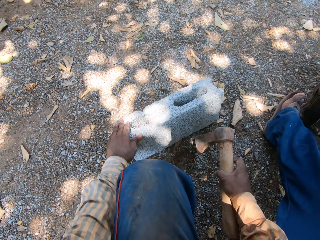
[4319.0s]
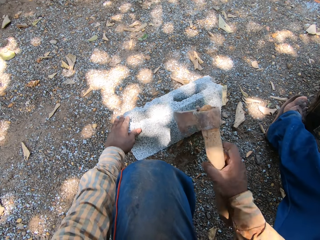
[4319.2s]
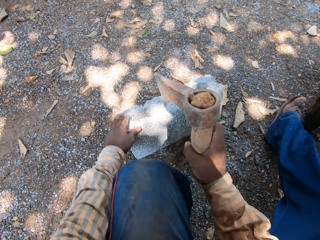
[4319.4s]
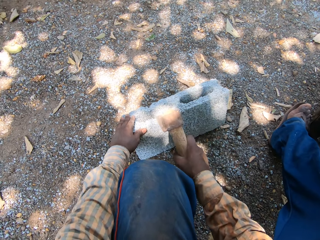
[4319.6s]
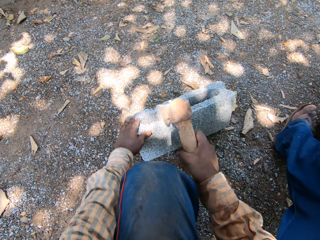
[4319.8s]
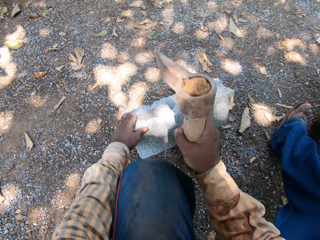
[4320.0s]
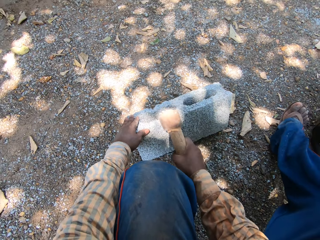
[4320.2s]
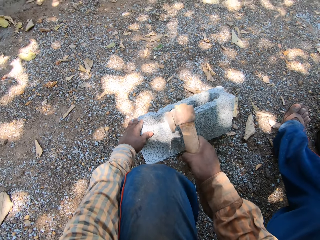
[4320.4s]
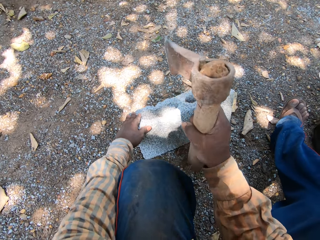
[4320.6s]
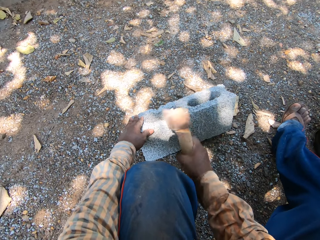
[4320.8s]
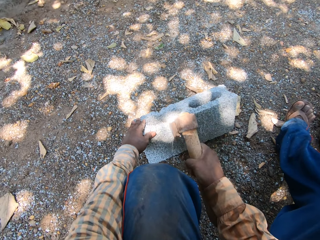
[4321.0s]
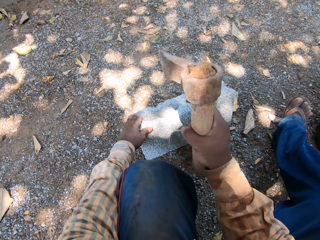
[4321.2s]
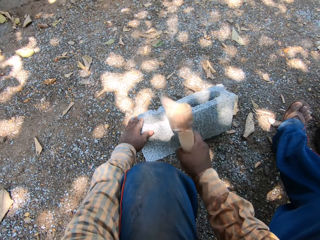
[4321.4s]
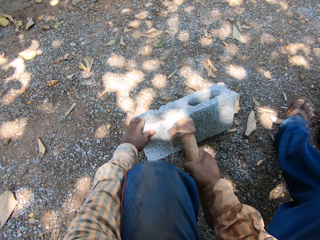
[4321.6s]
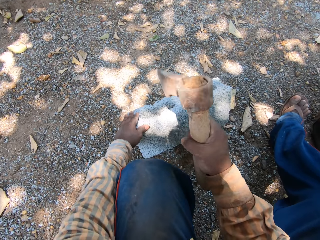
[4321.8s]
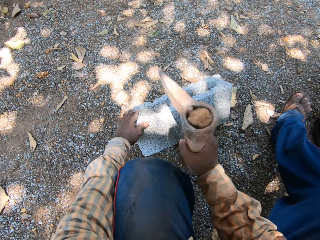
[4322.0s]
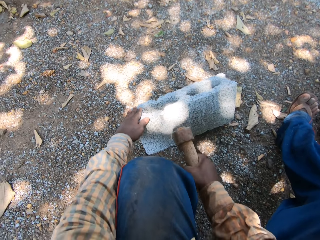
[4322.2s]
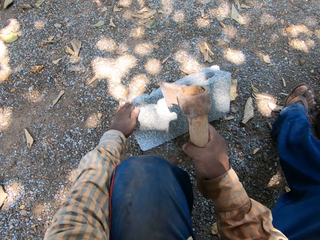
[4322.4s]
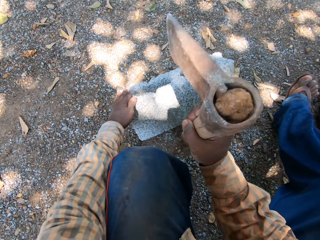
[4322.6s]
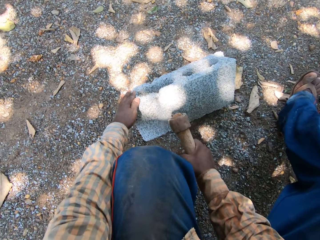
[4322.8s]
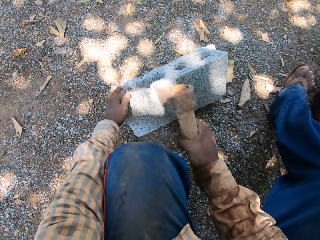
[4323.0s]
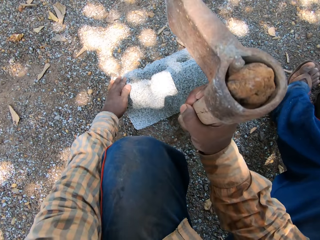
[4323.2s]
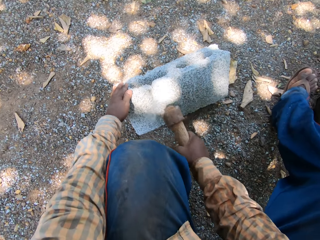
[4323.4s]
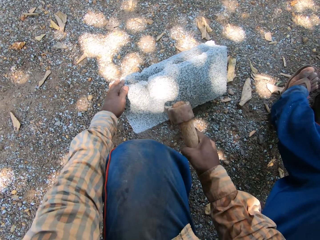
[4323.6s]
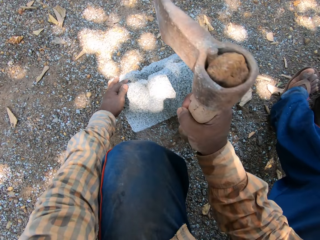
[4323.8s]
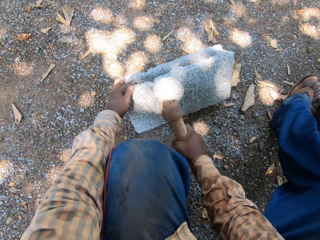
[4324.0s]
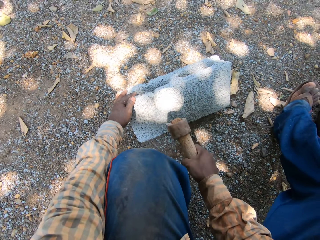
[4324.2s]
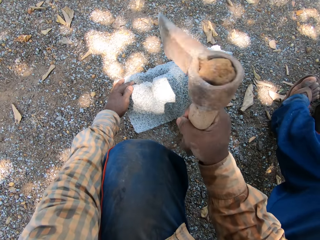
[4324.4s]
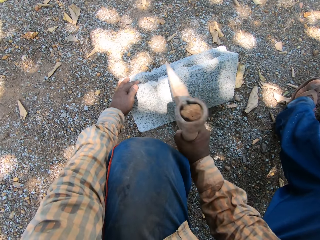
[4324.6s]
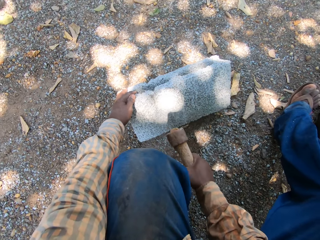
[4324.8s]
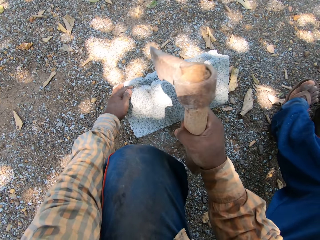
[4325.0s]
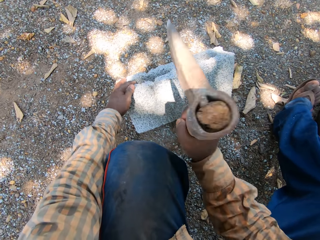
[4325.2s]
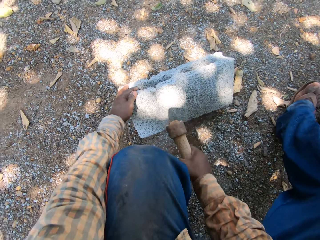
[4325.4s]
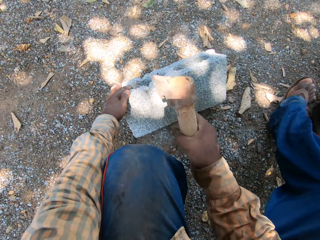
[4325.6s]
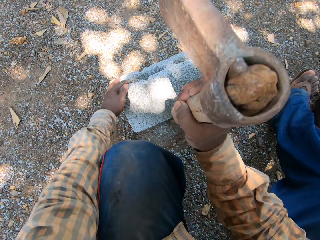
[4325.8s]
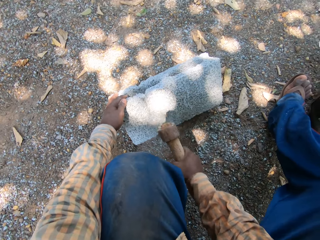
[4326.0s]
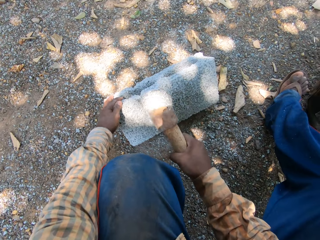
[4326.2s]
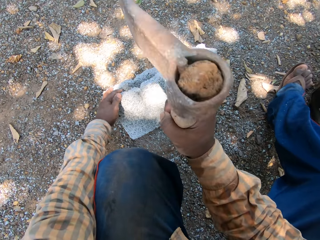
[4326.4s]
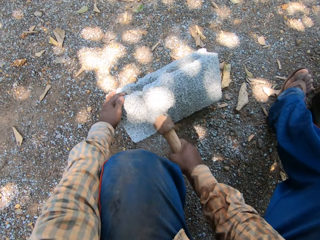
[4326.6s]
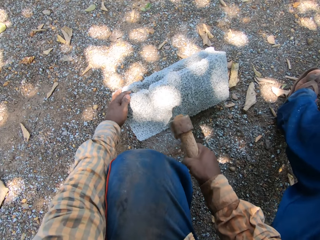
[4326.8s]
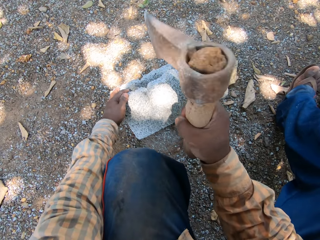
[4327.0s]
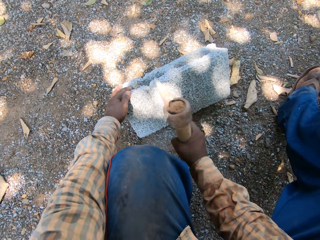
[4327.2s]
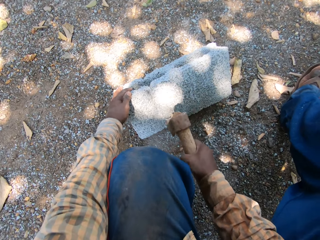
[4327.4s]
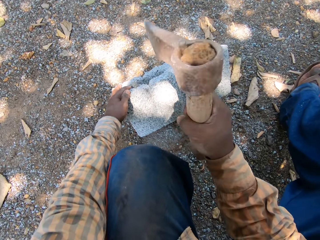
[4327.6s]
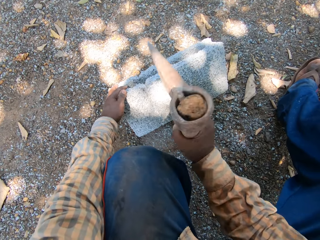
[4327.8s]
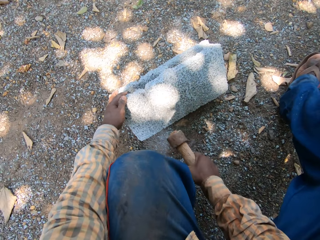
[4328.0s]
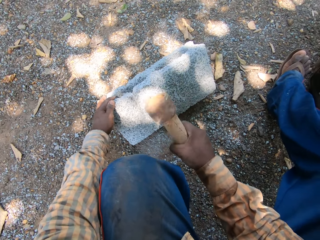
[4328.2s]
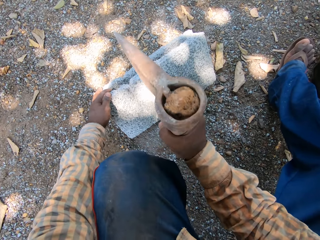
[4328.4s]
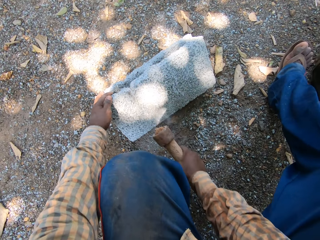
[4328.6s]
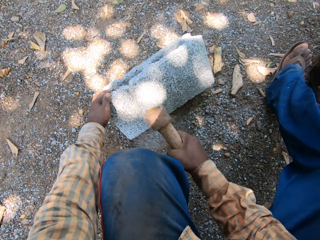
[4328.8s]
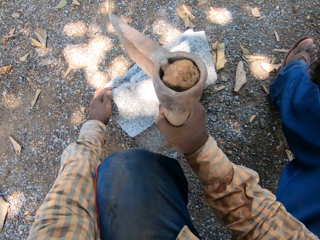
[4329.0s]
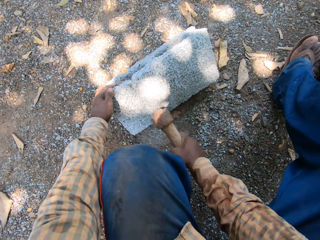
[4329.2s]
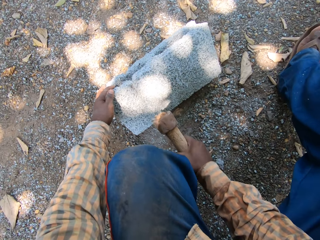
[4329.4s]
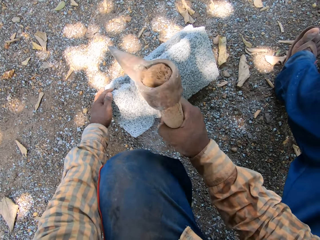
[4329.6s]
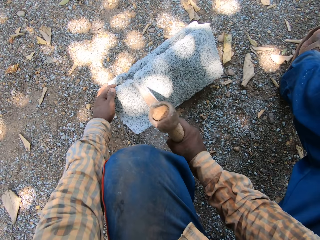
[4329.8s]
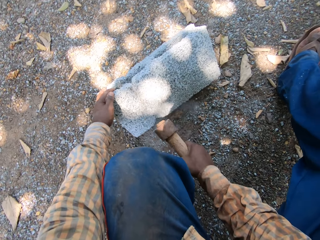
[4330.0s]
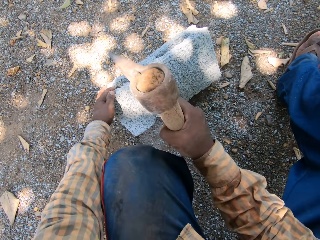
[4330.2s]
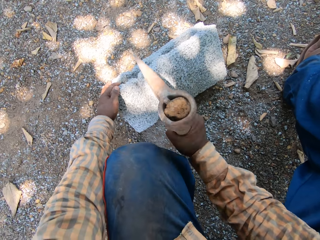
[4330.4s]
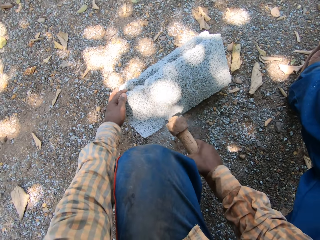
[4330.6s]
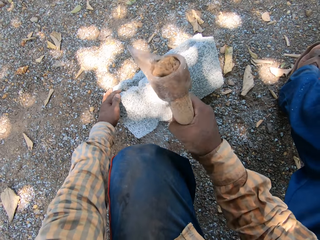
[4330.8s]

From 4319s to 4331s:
The camera wearer bends the block on the ground with his left hand. He cuts the brick with the axe. He hits the block with the axe in his right hand.

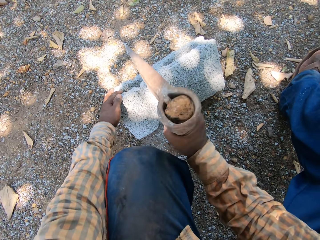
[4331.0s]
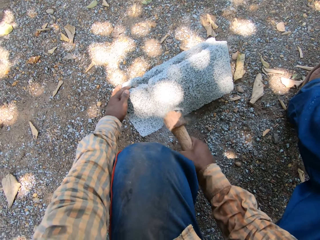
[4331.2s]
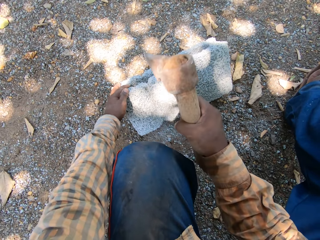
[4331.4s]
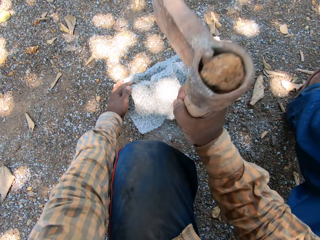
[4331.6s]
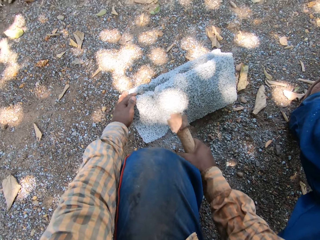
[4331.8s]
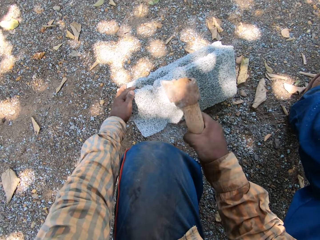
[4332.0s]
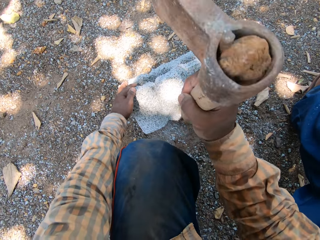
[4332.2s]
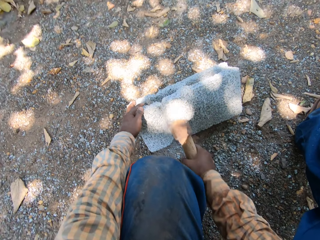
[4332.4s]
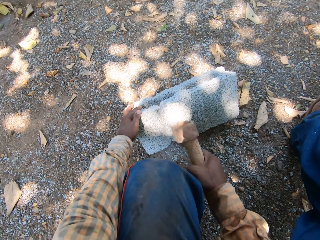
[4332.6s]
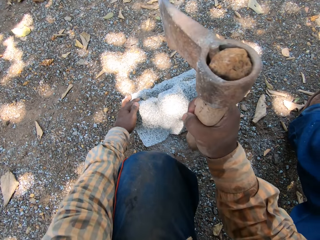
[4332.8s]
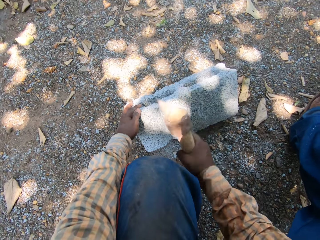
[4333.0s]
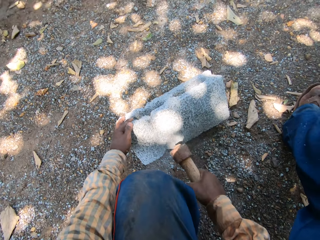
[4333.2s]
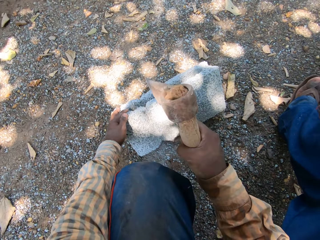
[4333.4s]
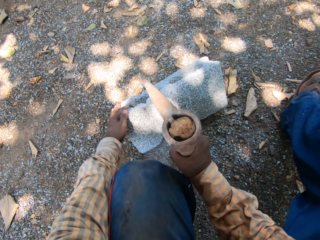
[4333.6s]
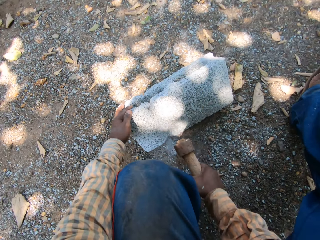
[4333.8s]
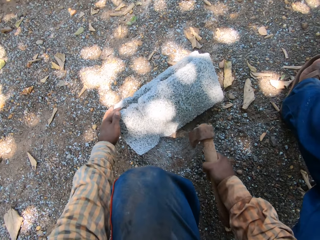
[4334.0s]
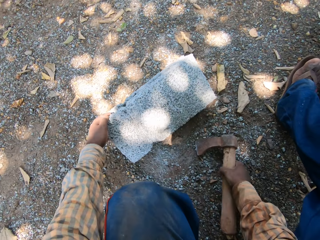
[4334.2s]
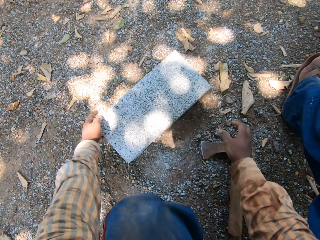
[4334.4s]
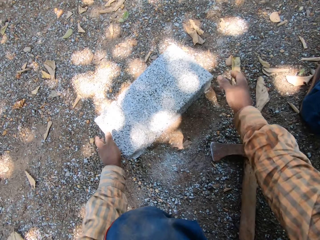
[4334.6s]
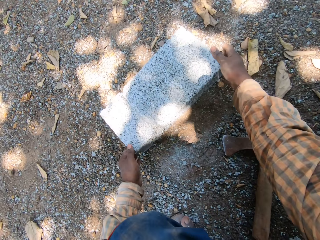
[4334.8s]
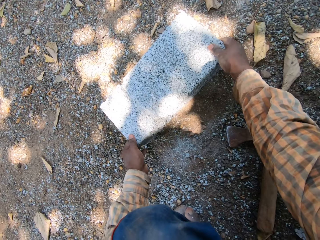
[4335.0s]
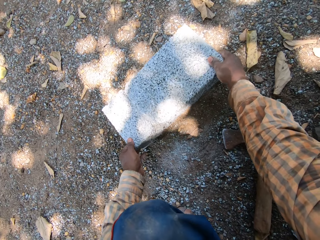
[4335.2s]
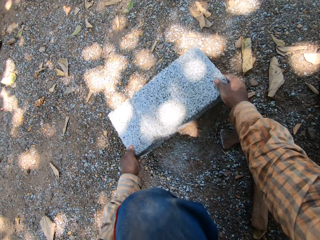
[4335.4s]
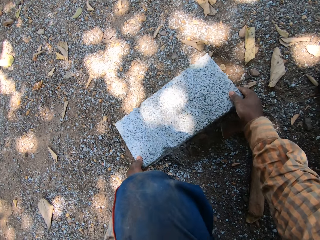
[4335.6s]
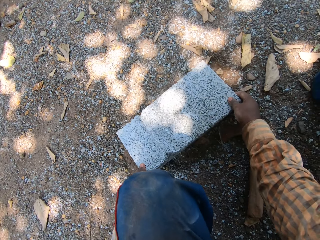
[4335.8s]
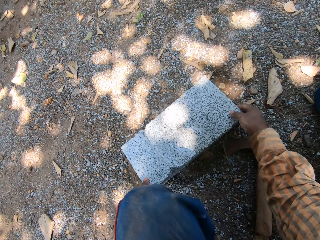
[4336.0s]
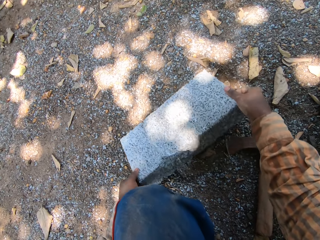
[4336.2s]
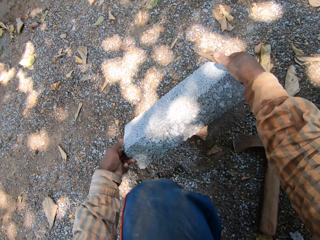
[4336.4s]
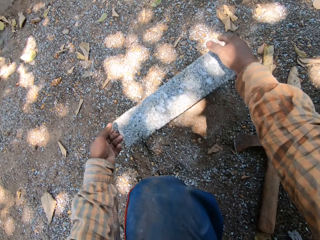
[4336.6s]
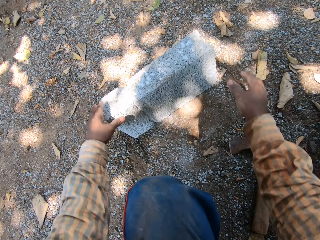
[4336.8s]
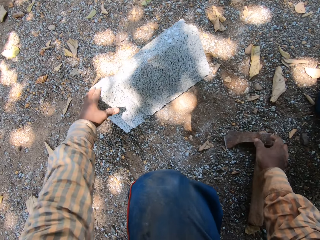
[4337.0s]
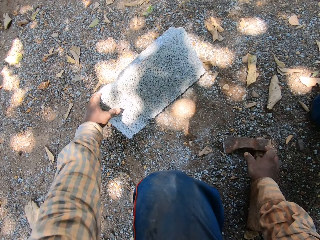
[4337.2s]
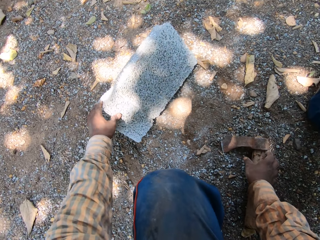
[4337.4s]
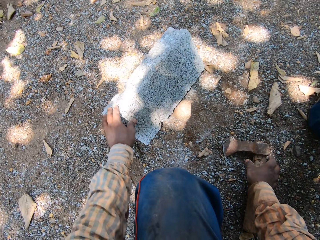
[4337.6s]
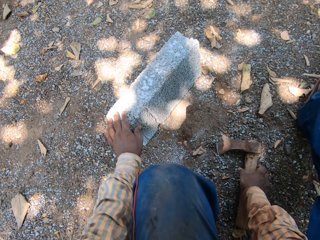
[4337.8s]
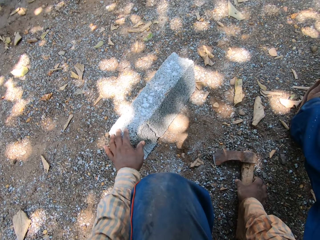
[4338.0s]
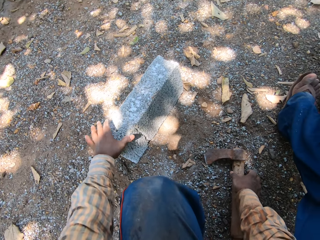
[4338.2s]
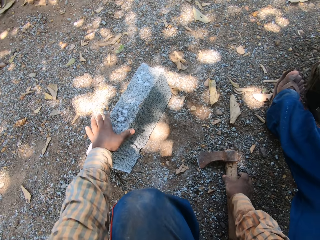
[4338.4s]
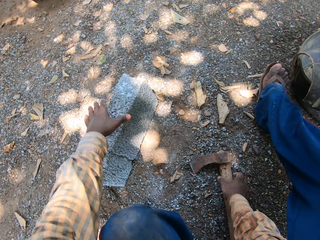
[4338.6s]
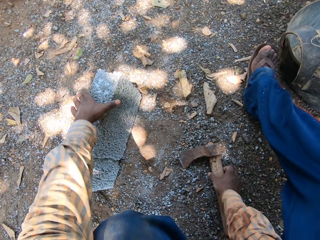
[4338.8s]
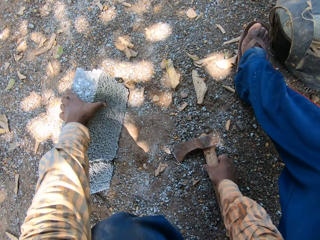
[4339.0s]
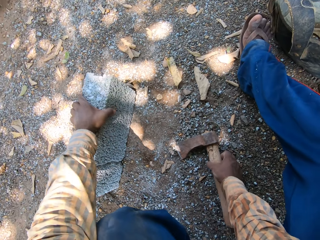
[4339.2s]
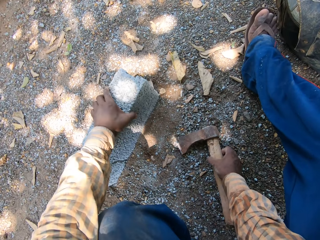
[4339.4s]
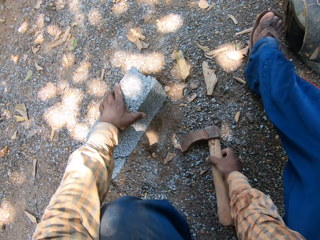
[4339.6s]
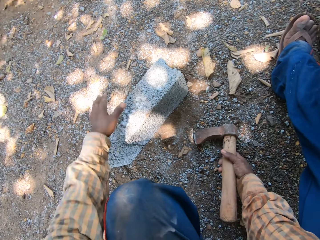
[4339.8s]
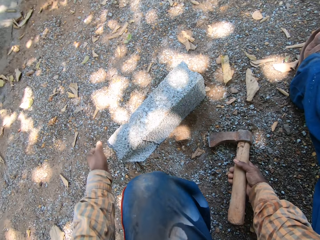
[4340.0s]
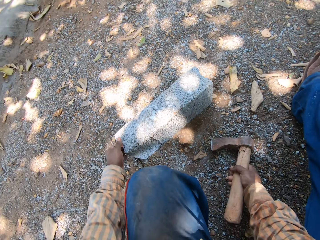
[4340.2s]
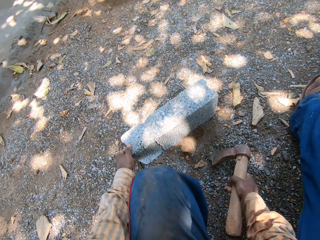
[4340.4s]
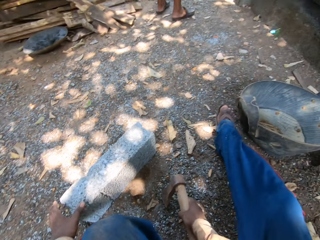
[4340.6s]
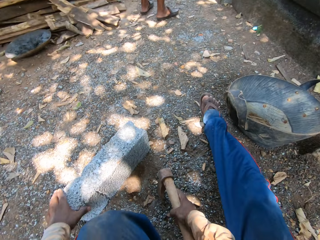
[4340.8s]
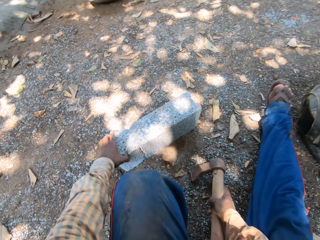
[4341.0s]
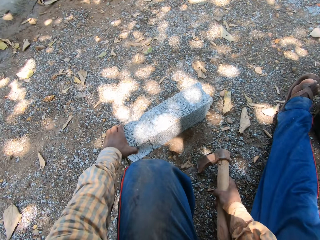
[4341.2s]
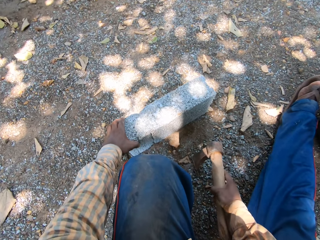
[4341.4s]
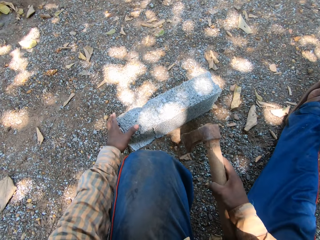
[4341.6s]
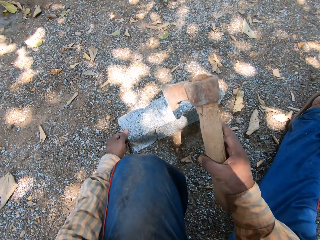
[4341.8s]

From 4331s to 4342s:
The camera wearer drops the axe on the ground with his right hand. He drops the block on the ground with his left hand. He drags the concrete block. He turns the brick with both hands. He holds the brick with his left hand. He picks up the axe from the ground with his right hand. He adjusts the concrete block.
